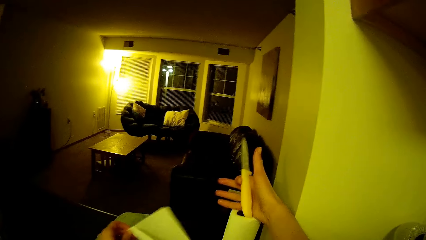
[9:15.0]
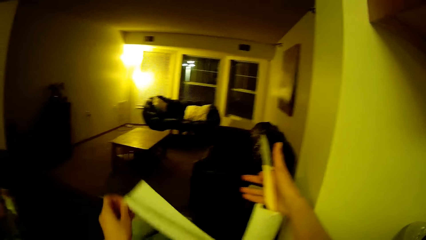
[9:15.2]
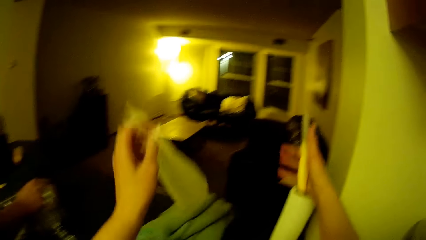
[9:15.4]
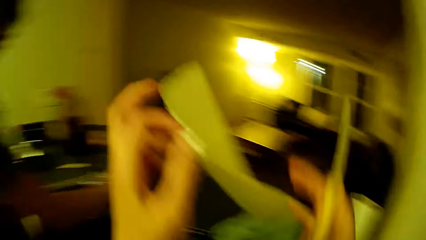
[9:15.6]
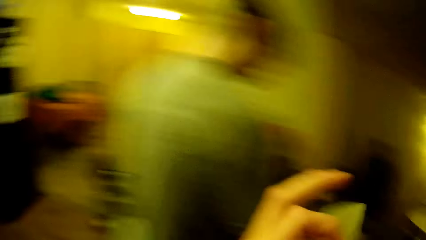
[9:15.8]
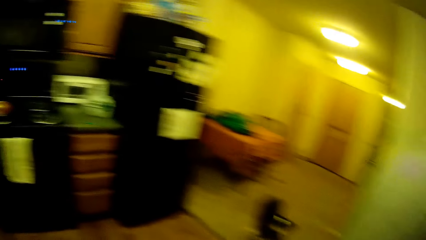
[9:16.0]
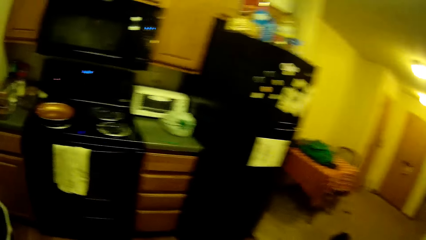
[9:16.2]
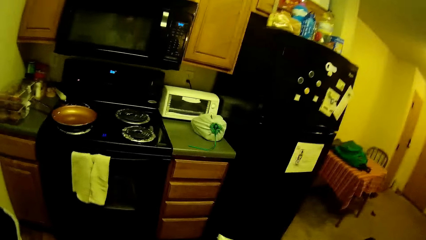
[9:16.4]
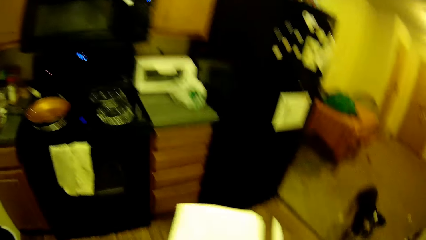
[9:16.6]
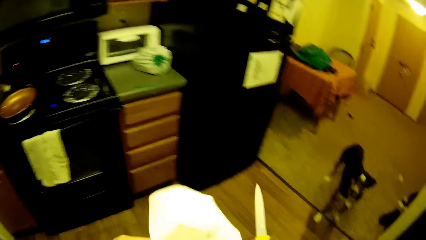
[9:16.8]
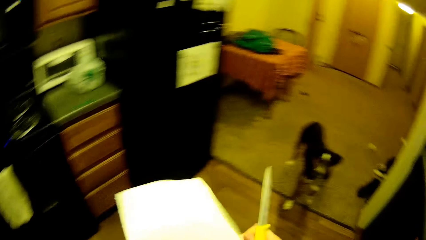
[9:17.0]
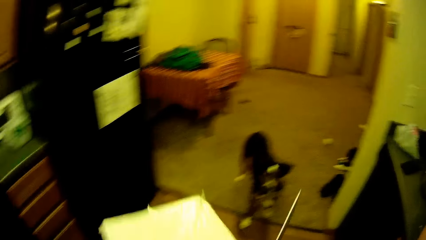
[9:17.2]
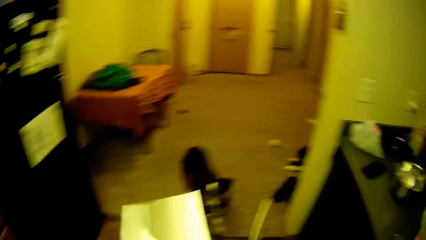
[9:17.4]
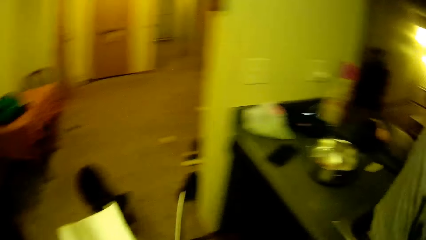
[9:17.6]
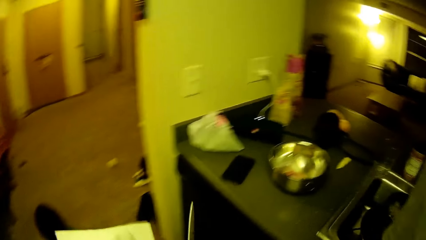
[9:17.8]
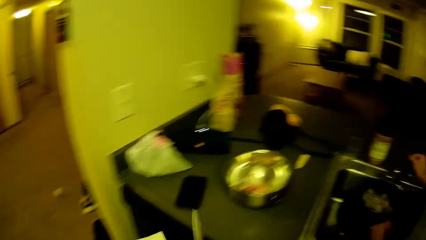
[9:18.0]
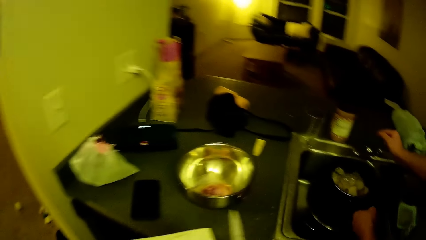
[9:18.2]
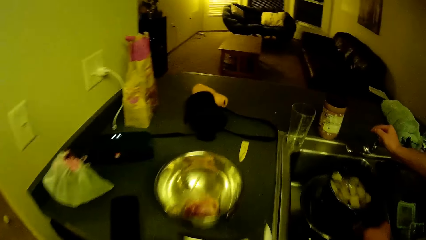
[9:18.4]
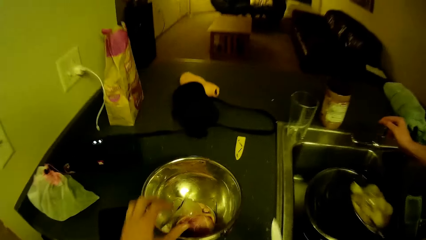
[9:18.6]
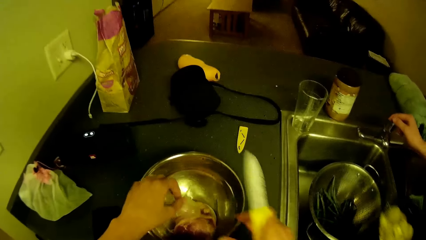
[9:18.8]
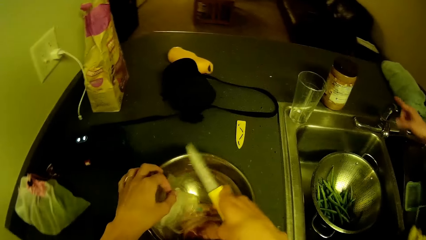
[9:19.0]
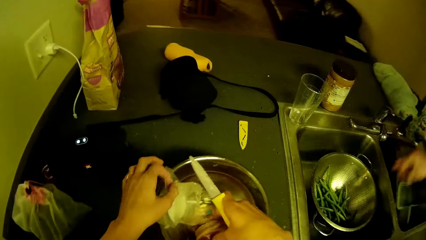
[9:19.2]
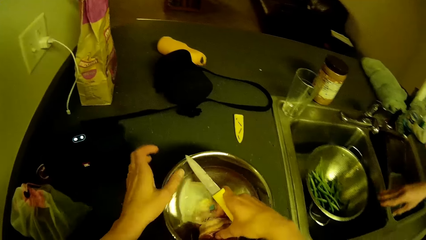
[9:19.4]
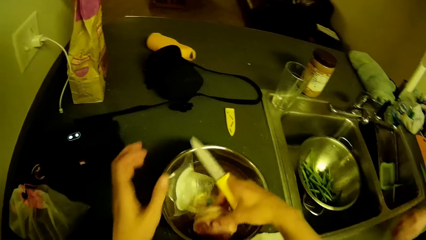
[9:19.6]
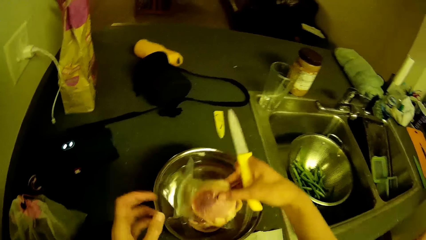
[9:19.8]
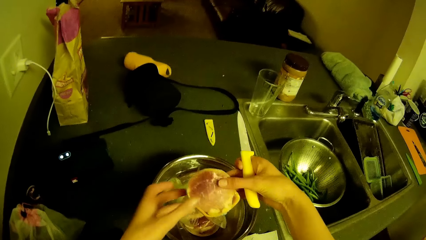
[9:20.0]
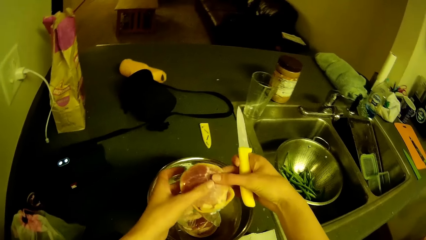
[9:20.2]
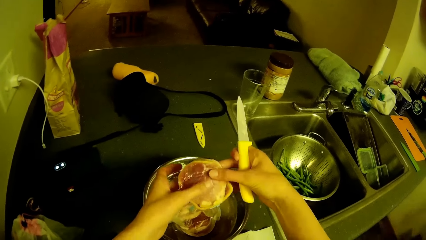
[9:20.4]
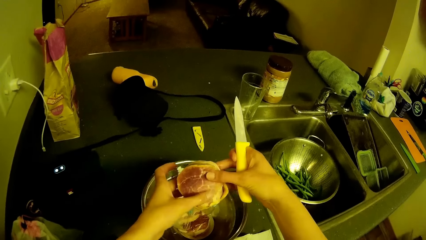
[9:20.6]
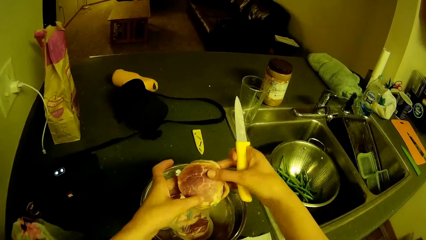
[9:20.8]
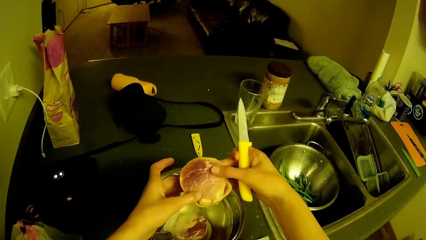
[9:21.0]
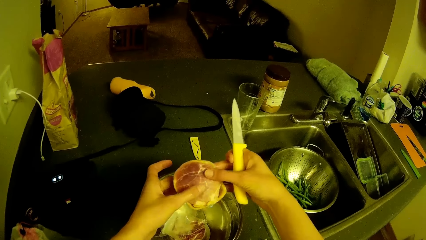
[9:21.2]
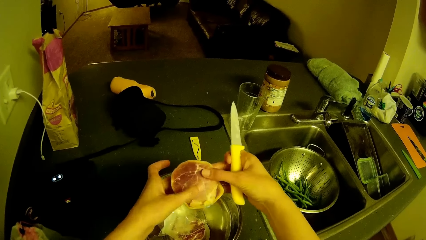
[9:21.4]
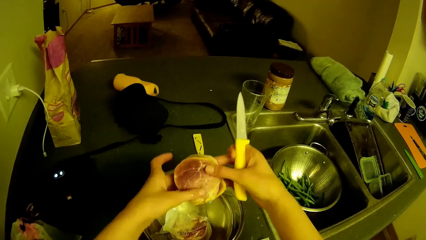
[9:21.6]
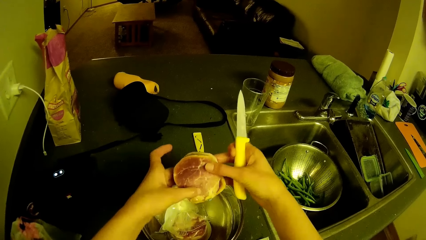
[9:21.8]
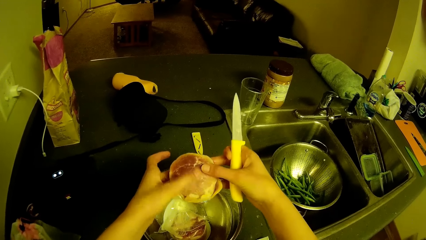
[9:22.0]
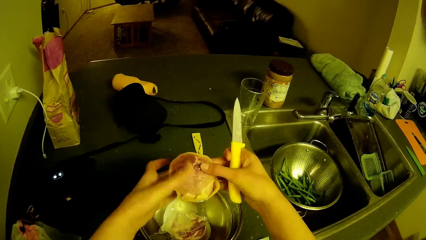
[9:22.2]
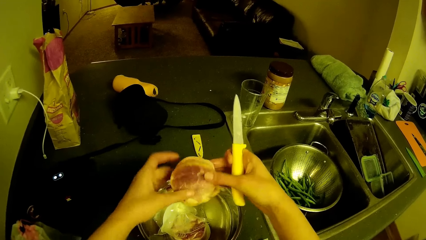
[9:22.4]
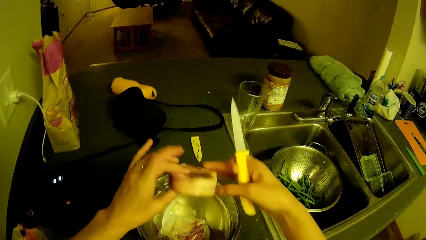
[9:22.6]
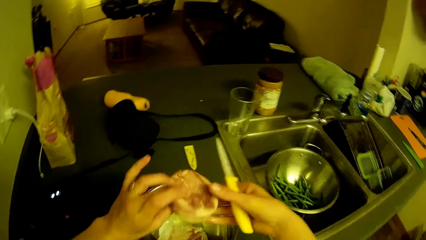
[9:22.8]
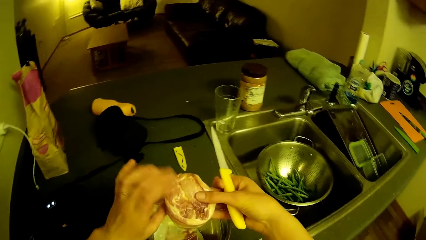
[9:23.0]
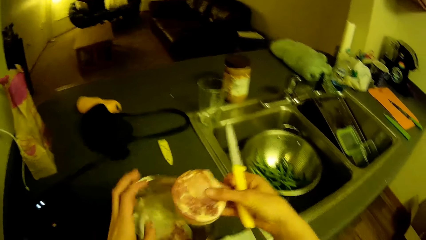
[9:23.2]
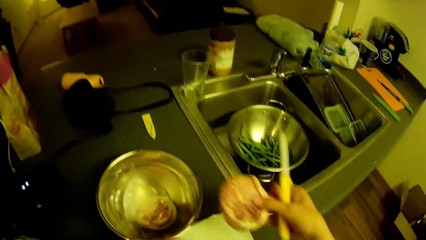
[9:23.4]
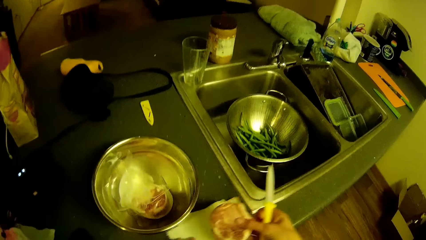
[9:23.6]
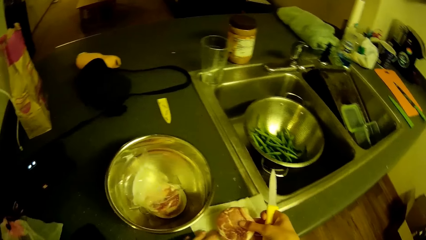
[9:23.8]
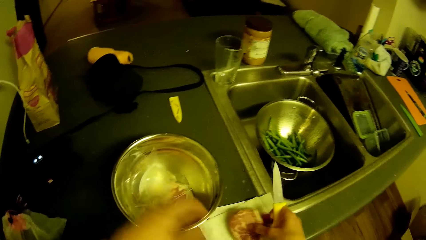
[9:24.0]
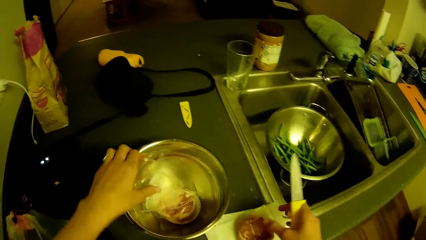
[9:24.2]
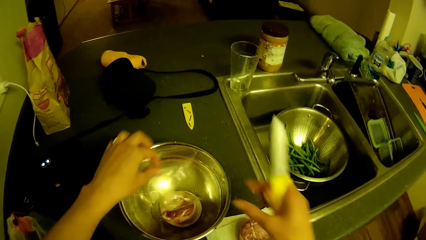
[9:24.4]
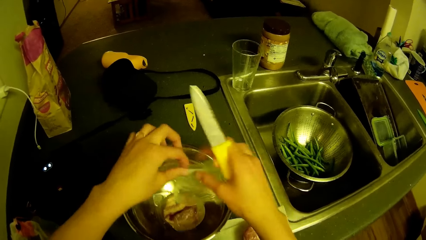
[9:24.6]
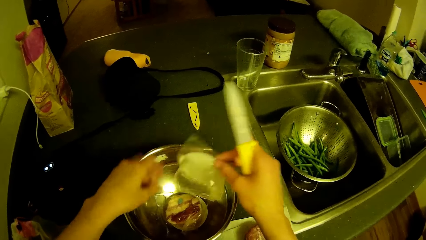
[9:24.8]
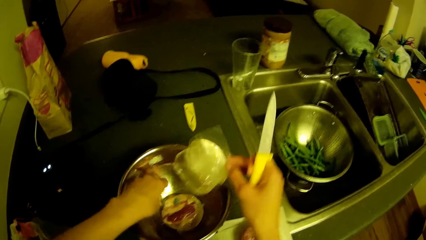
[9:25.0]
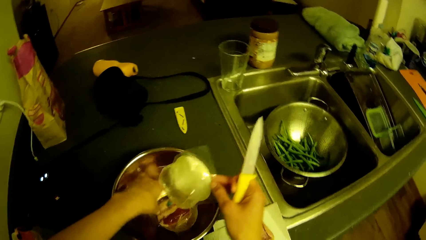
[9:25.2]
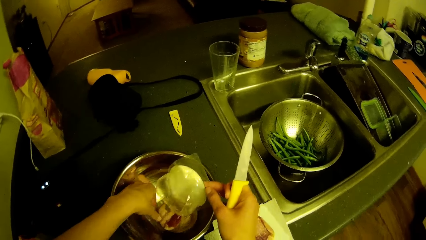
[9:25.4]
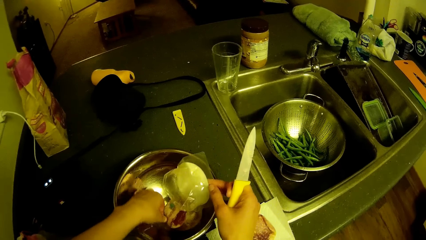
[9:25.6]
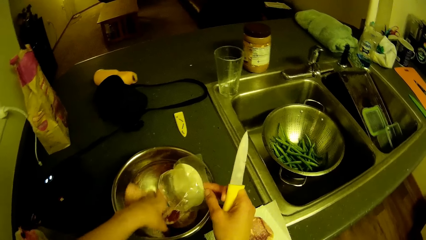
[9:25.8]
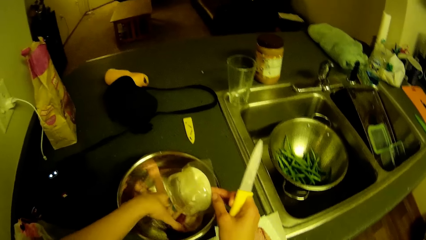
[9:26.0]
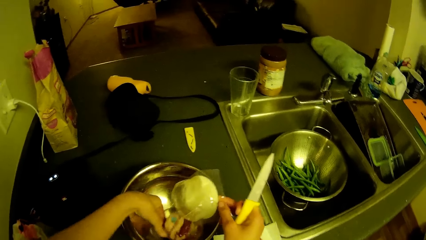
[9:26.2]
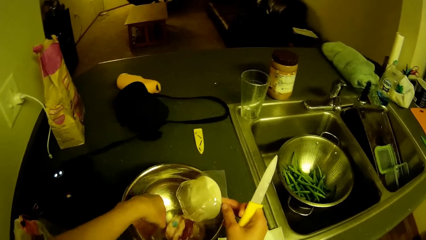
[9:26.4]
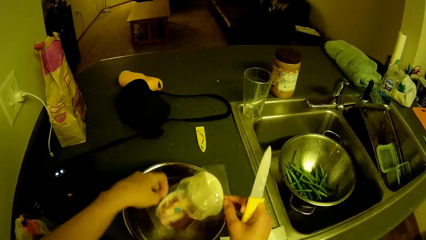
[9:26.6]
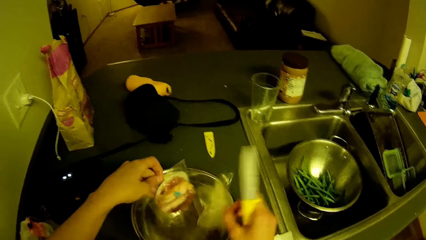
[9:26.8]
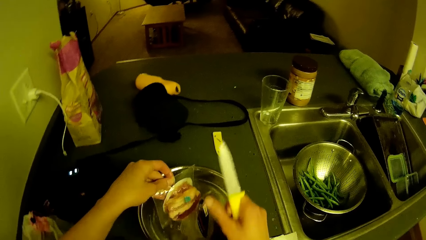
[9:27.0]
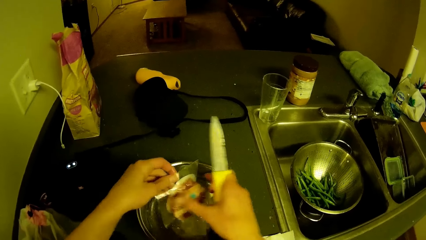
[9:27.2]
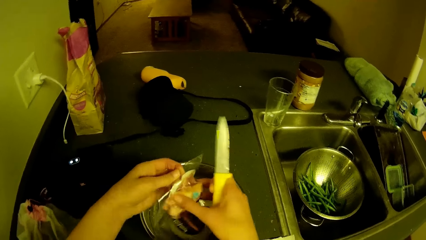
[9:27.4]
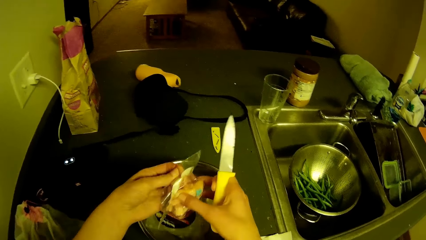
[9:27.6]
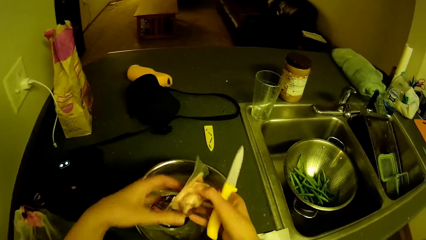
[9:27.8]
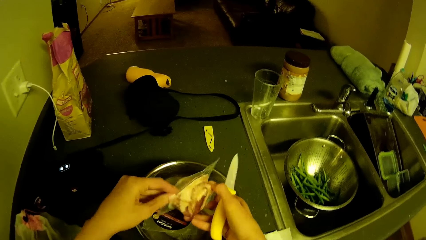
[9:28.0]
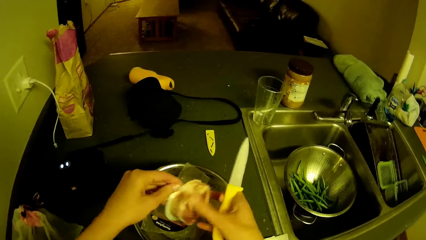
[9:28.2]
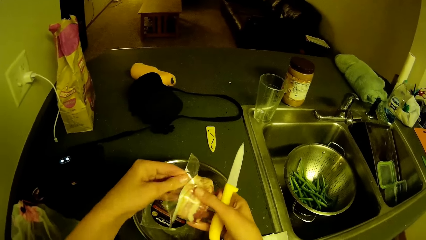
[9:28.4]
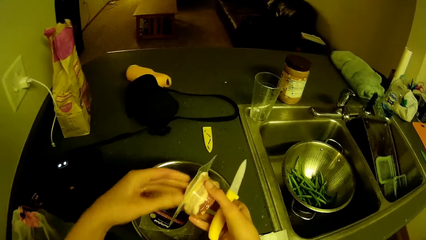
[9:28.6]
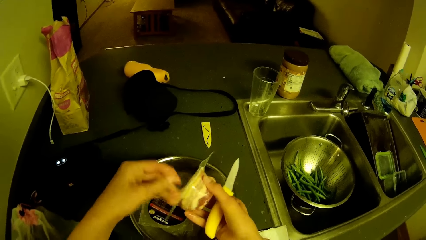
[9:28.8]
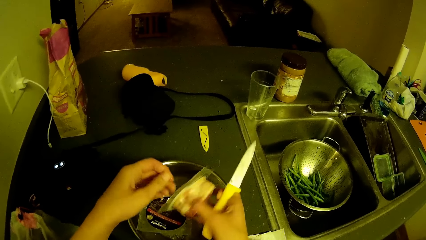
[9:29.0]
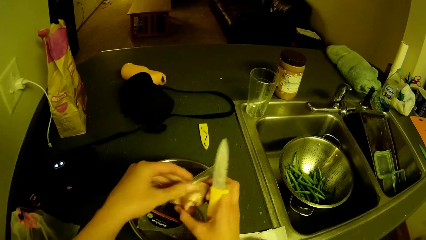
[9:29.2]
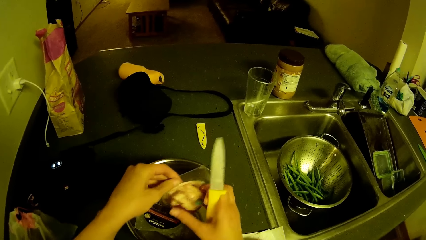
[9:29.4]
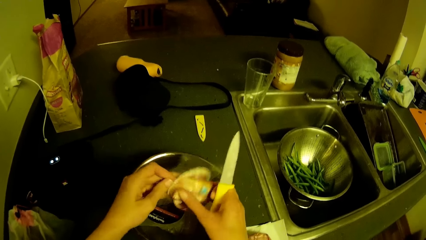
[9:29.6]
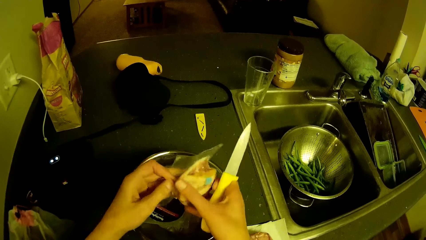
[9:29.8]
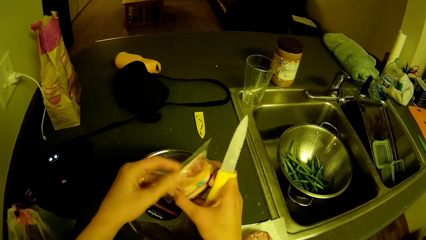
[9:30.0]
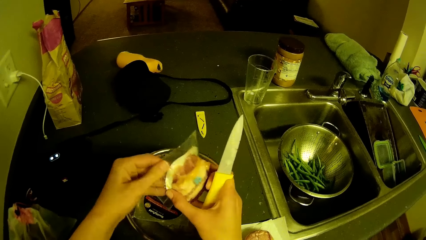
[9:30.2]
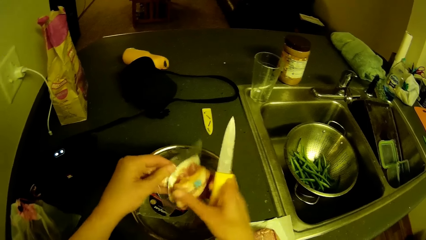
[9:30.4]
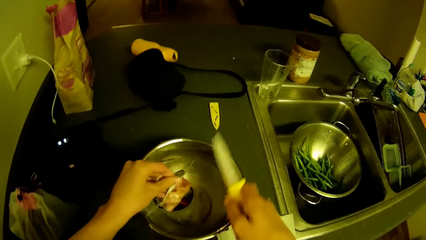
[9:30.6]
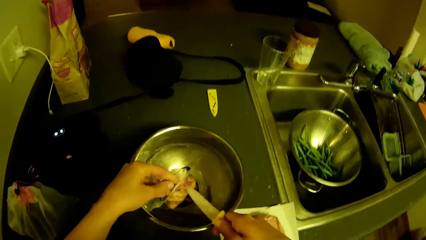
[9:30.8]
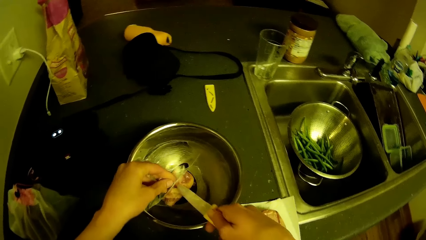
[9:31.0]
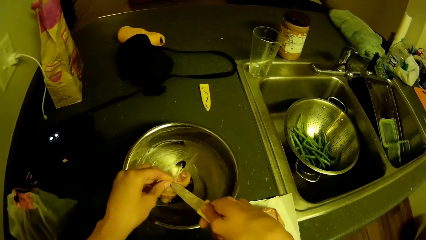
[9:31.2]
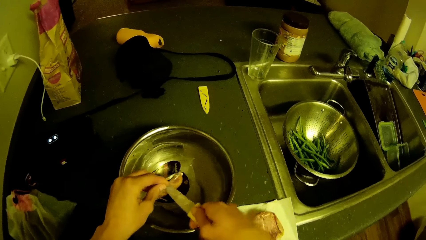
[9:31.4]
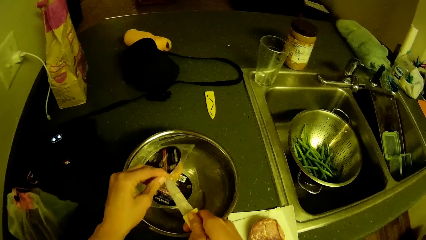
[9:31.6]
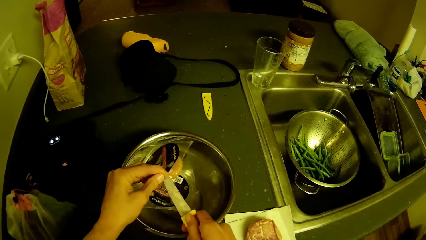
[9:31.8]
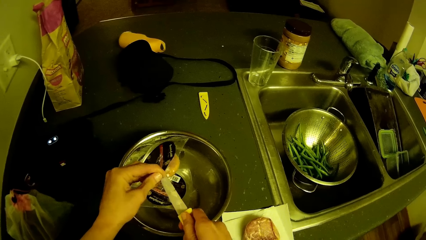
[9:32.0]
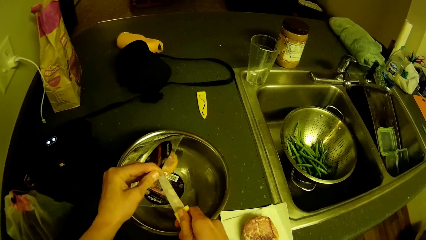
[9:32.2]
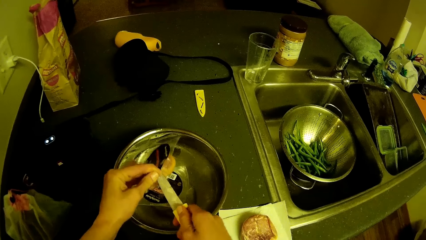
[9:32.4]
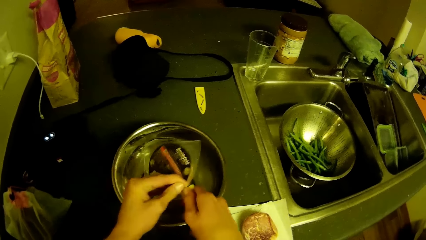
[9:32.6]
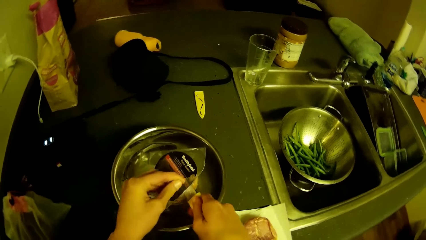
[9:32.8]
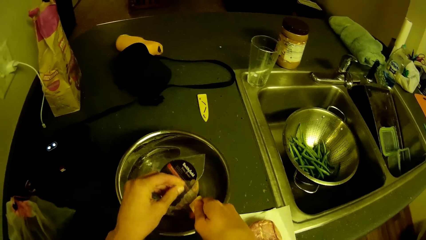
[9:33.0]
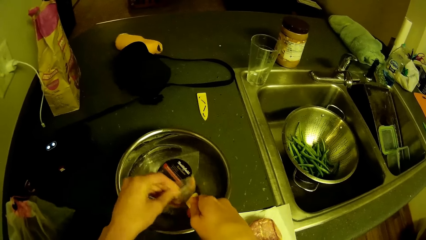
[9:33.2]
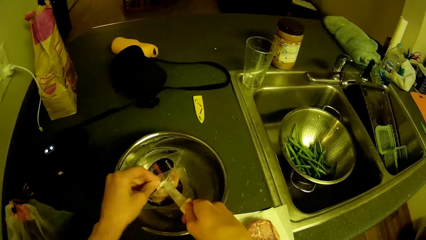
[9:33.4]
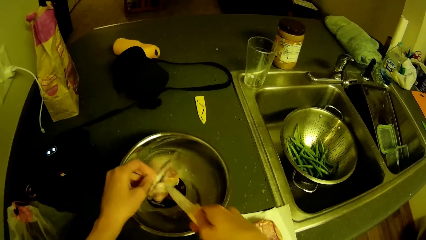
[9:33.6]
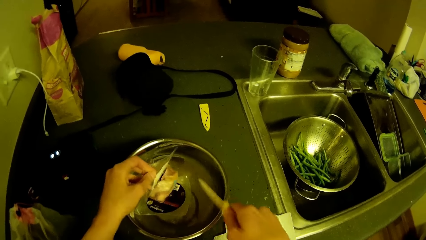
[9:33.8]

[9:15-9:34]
The camera wearer holds the knife. He moves to the left. He places the paper towel on the kitchen slab. He moves the pack on the meat in the bowl with his right hand. He picks up the meat from the bowl with his right hand. He feels the meat in his hands. He drops the meat in the paper towel. He picks up the meat pack with his left hand in the bowl and passes the meat pack from his left hand to his right hand. He picks up another pack of meat from the bowl with his right hand. He drops the meat pack in his right hand into the bowl. He examines the meat pack in his hands. He unwraps the meat. He pierces the meat pack with the knife.
